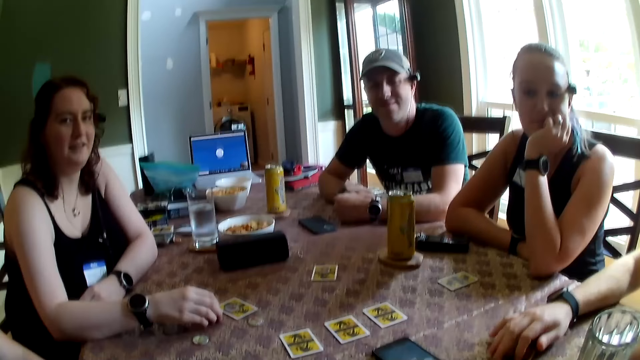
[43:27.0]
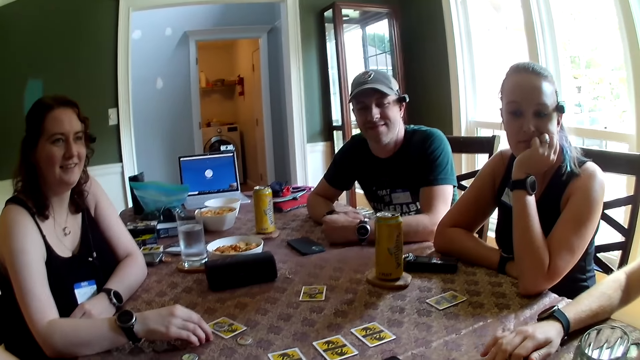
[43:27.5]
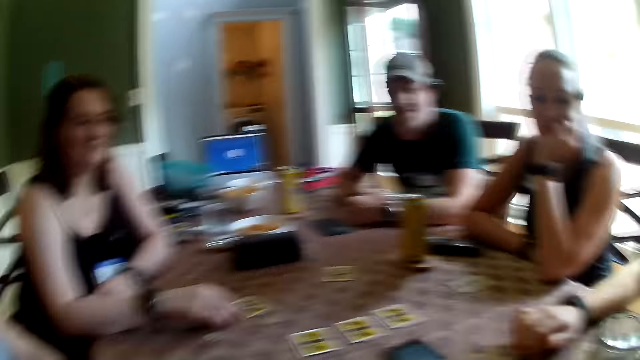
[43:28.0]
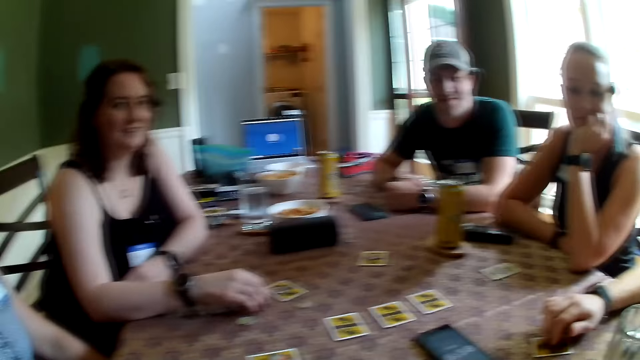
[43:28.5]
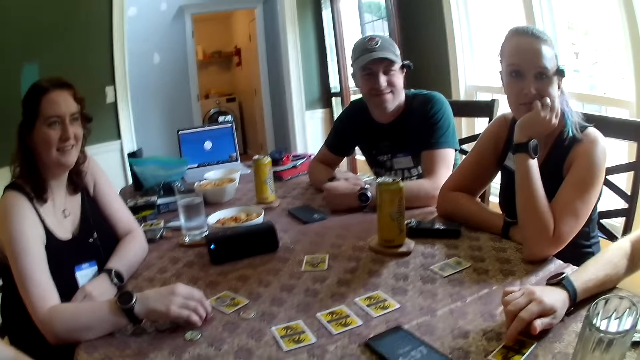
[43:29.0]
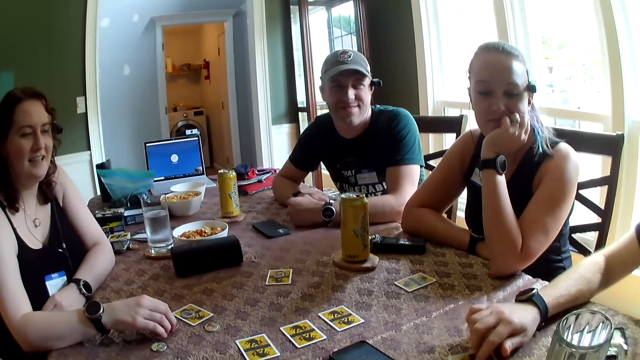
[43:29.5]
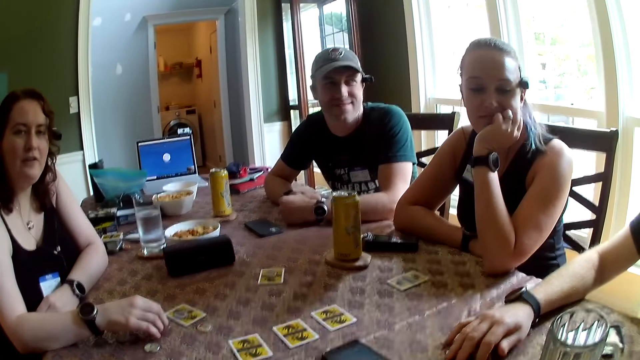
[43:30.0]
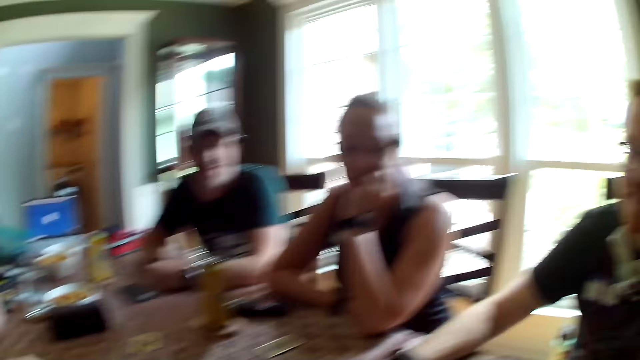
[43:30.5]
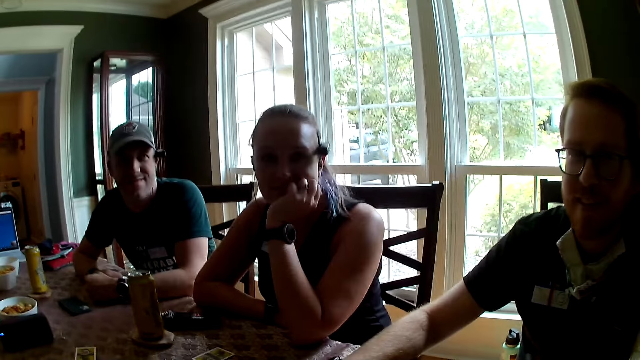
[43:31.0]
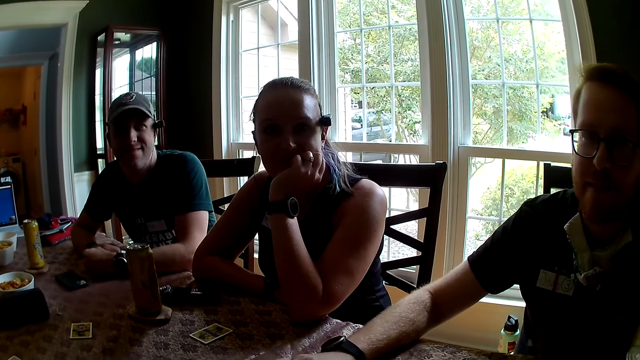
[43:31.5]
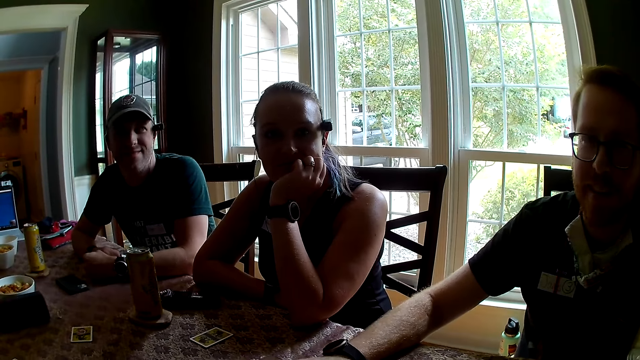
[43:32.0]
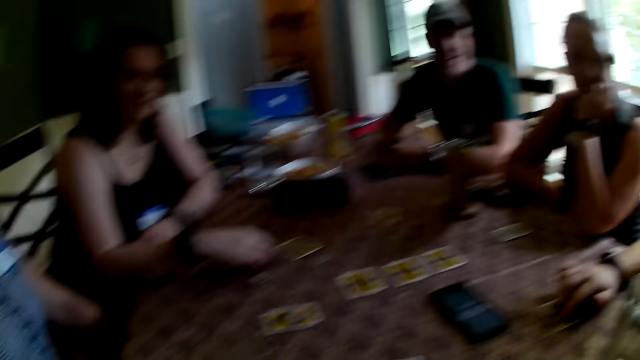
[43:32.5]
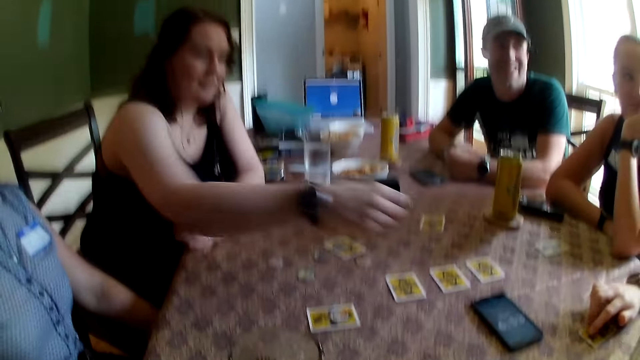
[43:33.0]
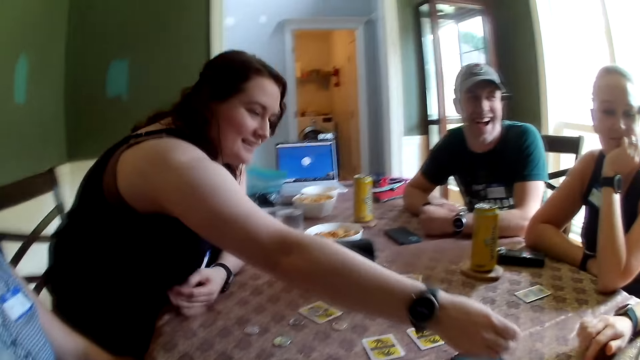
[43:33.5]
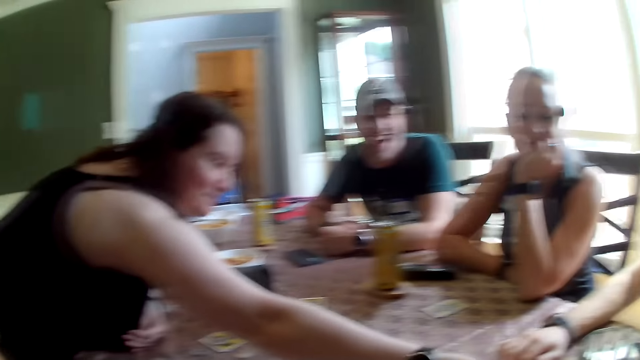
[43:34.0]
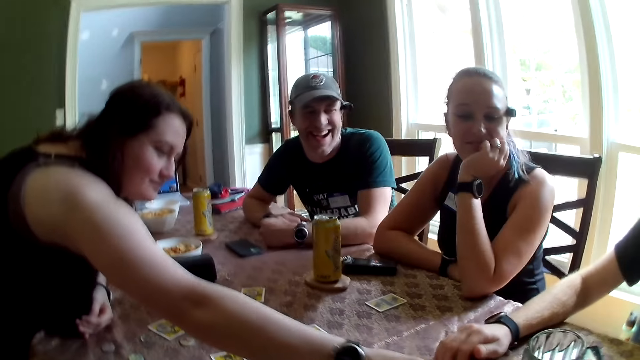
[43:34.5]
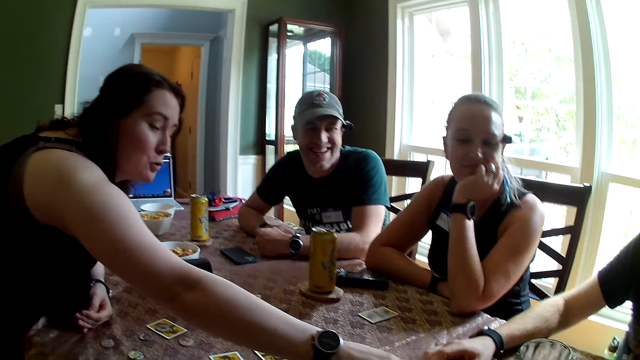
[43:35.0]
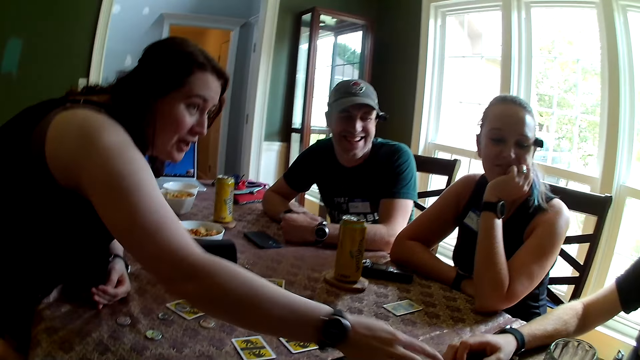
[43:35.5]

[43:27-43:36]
A woman touches the token on the table with her right hand and picks up the cards on the table. The camera wearer converses with the team. The woman picks up the token from the table with her right hand. The camera wearer looks at the cards on the table. The woman drops the token on the table with her right hand.

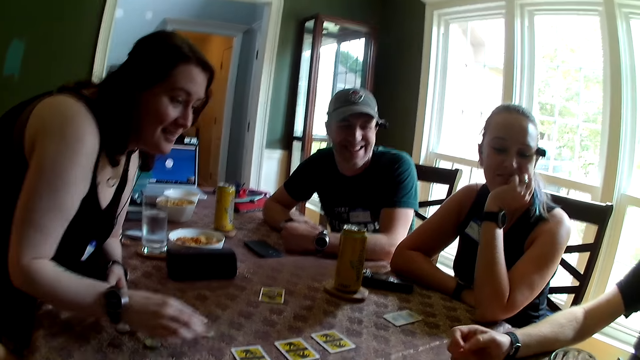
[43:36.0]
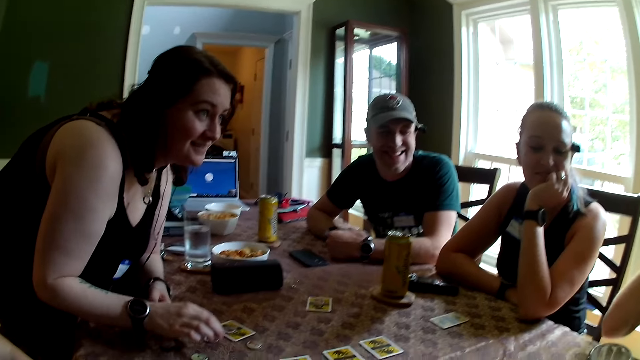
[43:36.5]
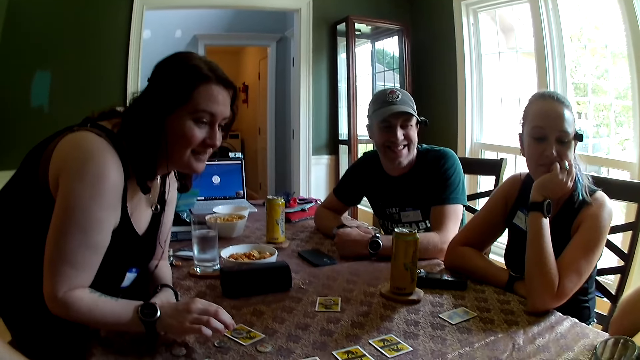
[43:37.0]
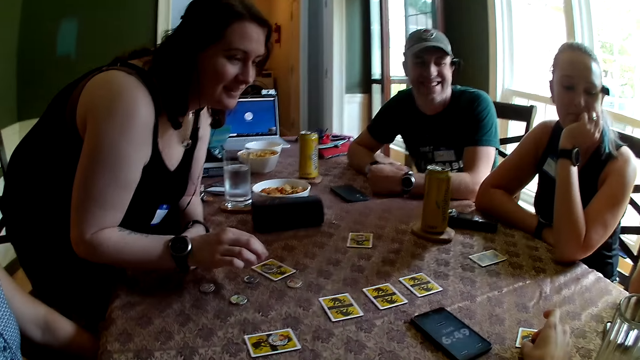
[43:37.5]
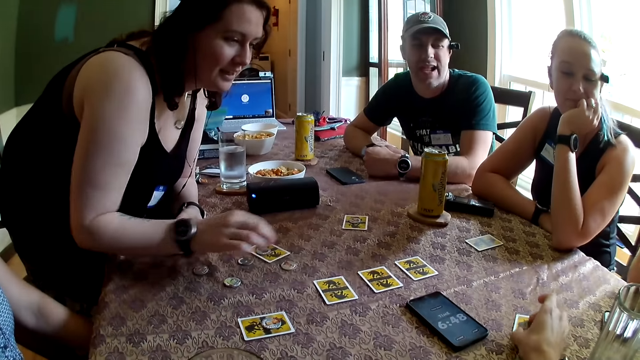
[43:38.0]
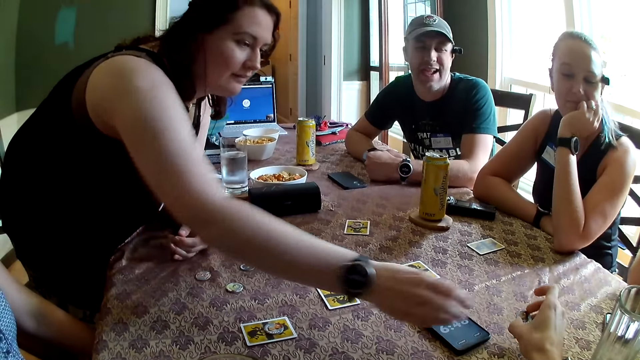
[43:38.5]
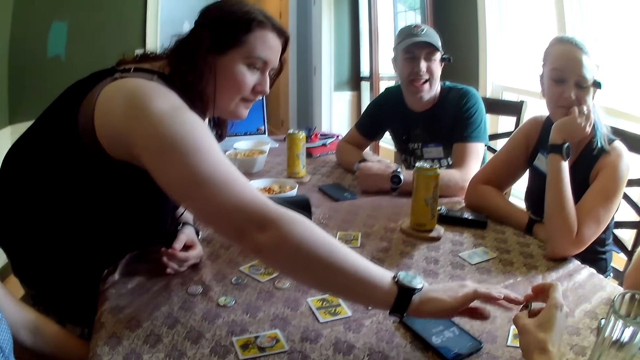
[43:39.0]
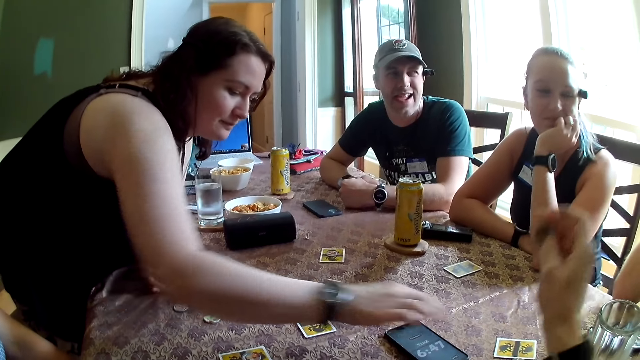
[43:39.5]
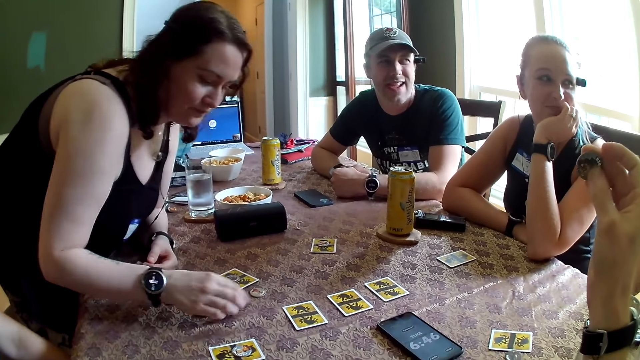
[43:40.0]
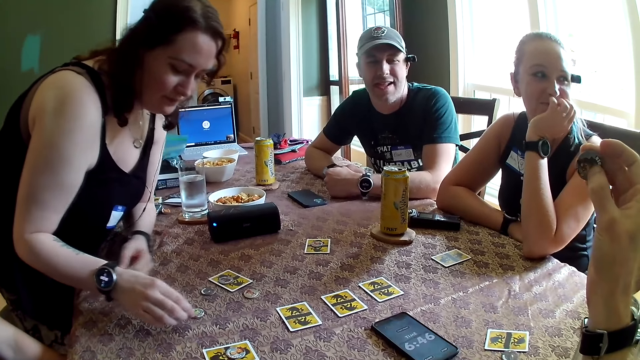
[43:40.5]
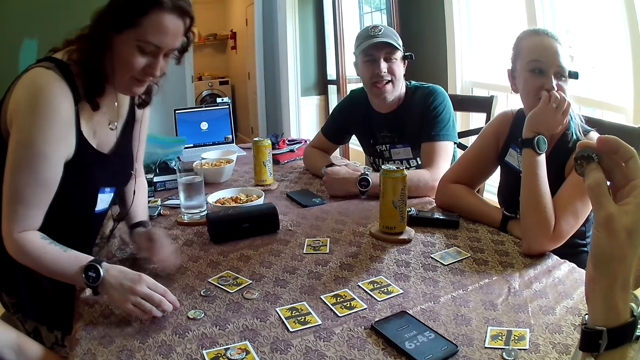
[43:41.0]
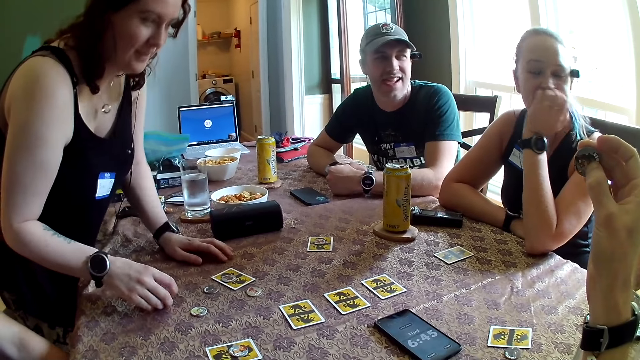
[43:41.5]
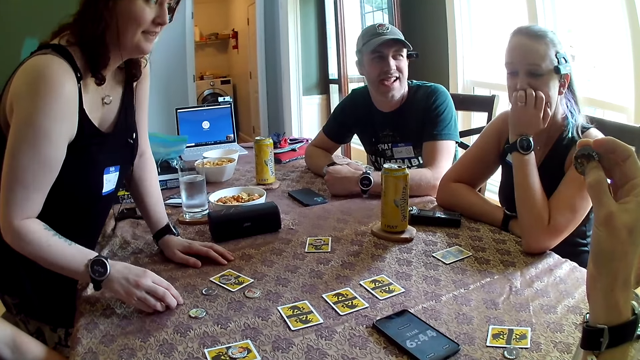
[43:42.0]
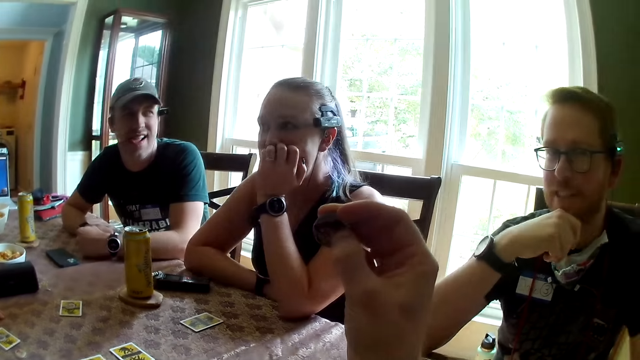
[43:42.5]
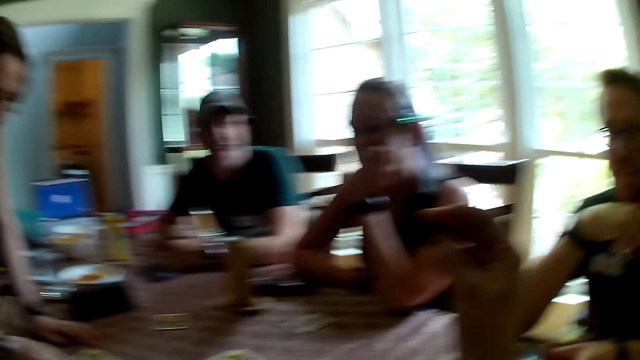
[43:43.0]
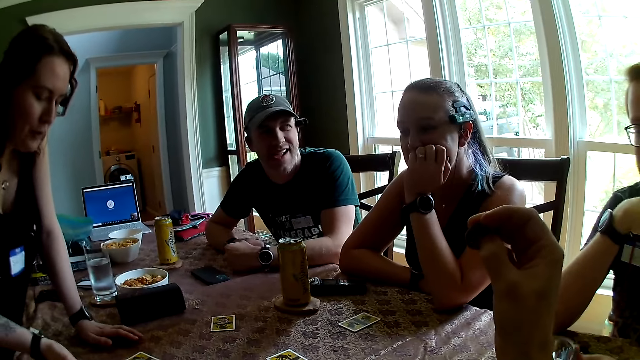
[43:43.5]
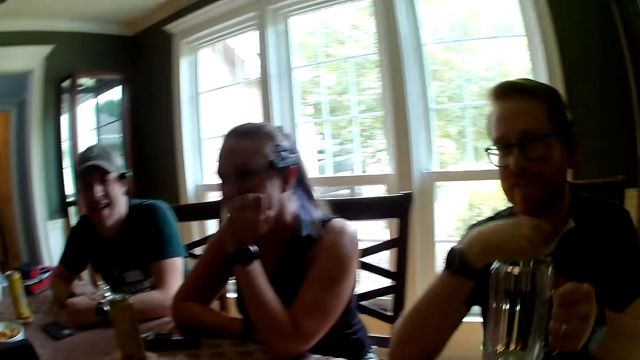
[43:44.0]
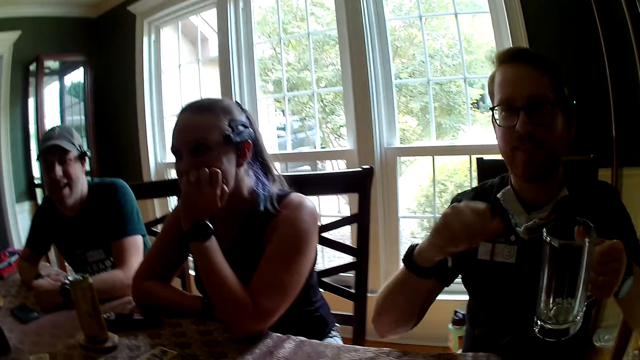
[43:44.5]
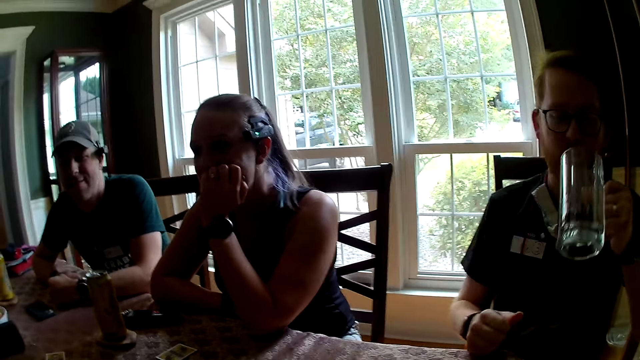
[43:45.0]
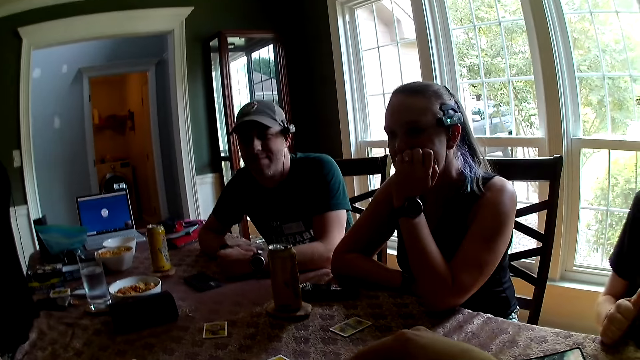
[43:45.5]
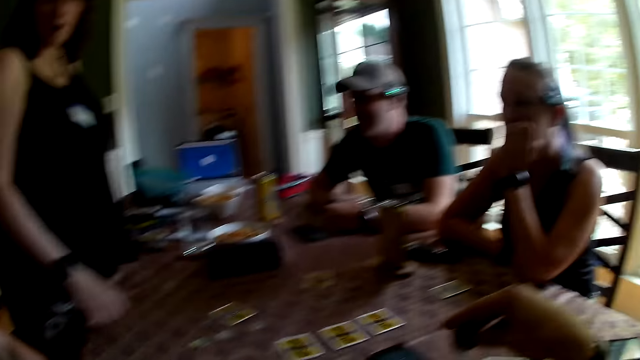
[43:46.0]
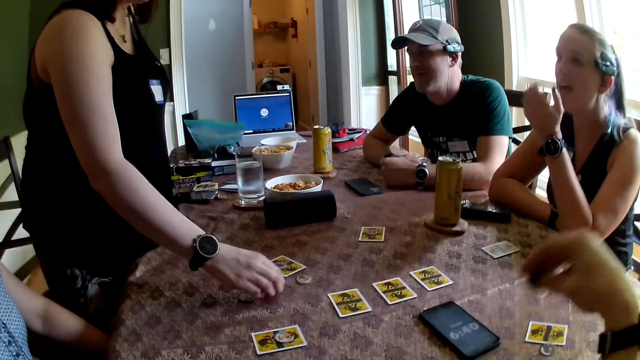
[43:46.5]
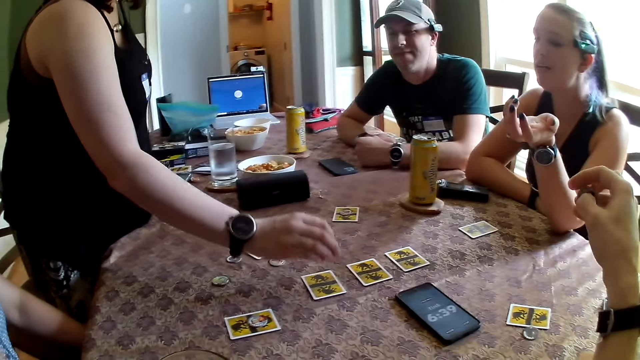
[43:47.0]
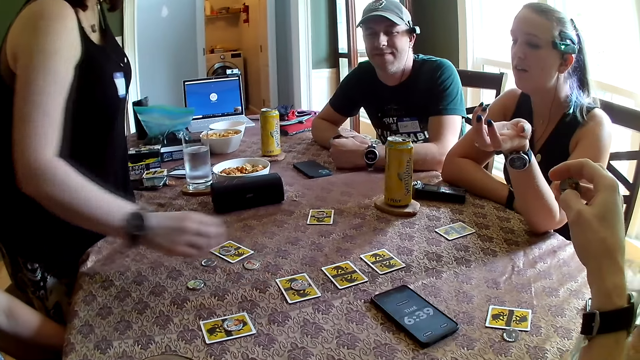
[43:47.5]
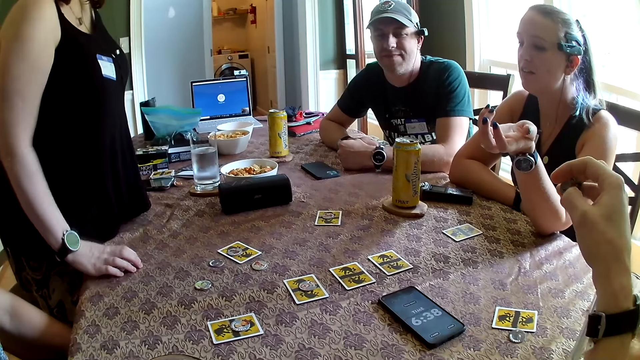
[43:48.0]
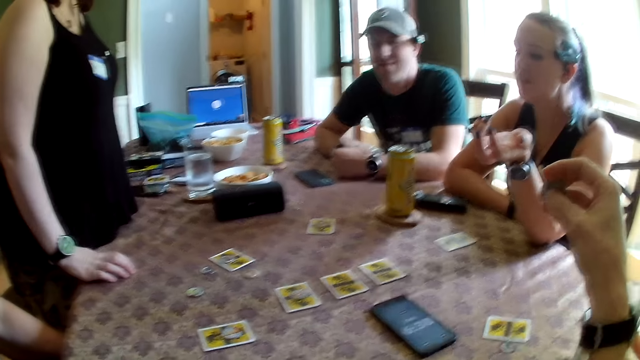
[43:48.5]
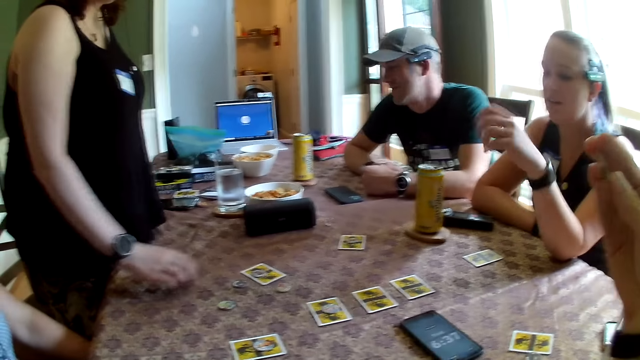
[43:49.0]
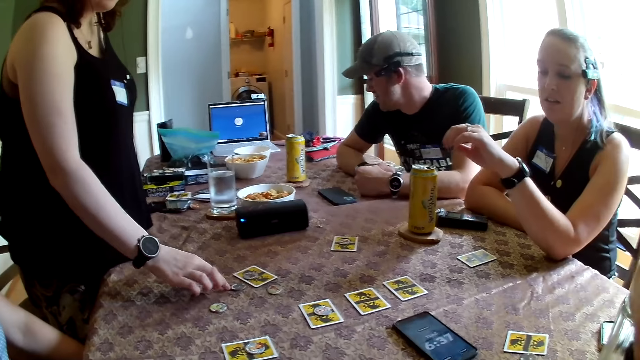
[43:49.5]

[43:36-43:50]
A man drops his right hand on the table. The camera wearer picks up a token from a card with his right hand. He plays the cards on the table. A woman touches the token with the camera wearer. The woman drops her left hand on the table. She touches the token on the table with her right hand and picks up the coin on the table. The camera wearer looks around the house. The man picks up the glass from the table with his left hand. He drops his right hand on the table. He drinks from the glass with his left hand. The woman picks up the token from the table with her right hand. She drops the token on the card with her right hand. The man drops the glass on the table with his left hand. The woman drops her right hand on the table. She puts the card on the table. She touches the token on the table with her right hand. The camera wearer converses with the woman.
